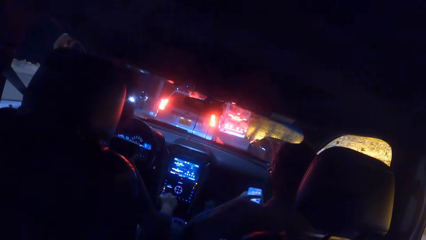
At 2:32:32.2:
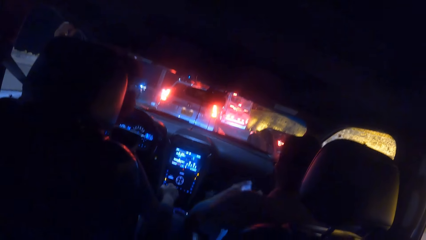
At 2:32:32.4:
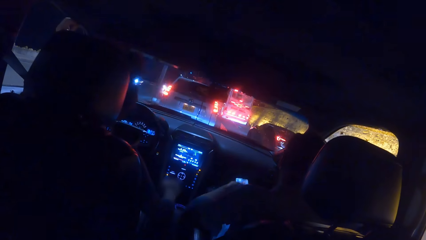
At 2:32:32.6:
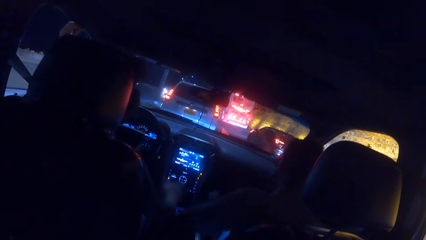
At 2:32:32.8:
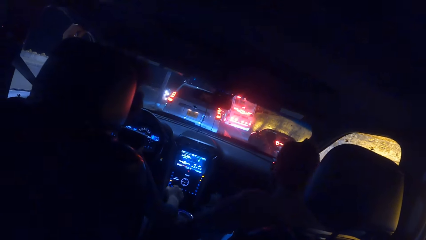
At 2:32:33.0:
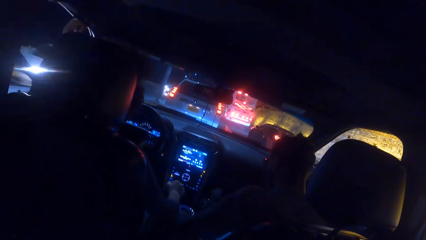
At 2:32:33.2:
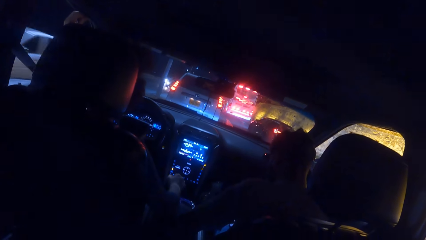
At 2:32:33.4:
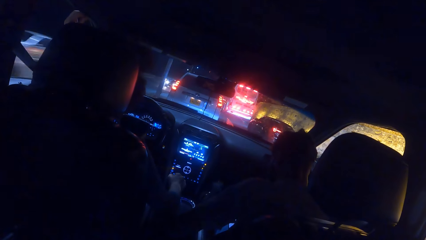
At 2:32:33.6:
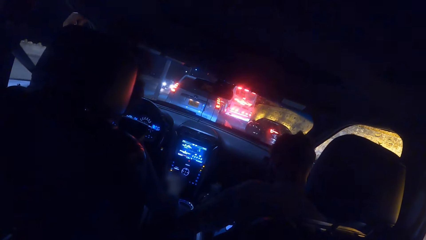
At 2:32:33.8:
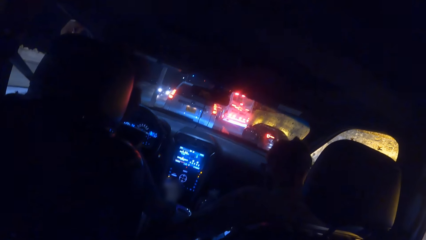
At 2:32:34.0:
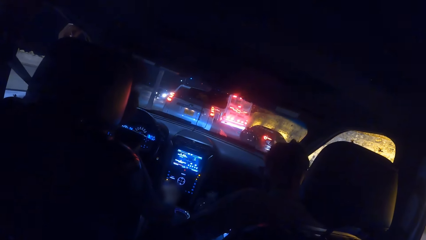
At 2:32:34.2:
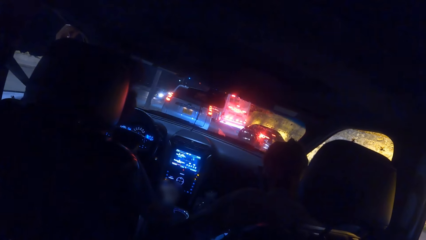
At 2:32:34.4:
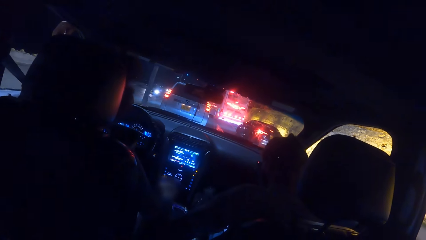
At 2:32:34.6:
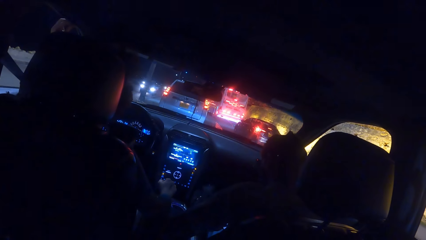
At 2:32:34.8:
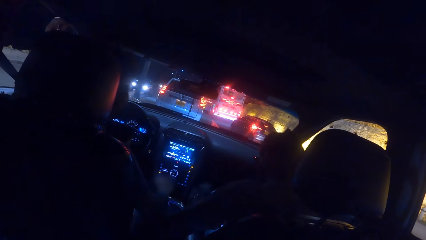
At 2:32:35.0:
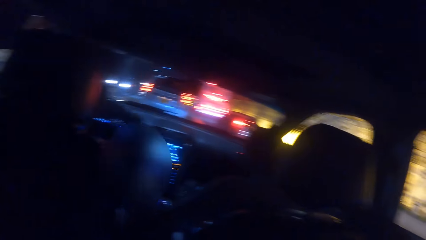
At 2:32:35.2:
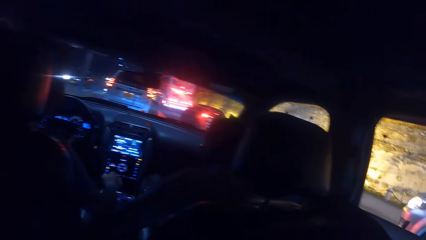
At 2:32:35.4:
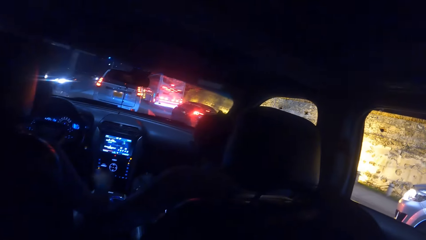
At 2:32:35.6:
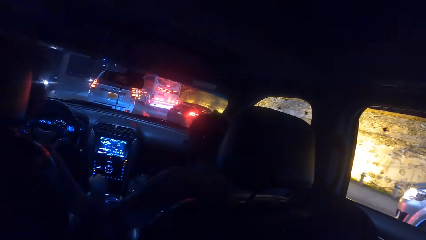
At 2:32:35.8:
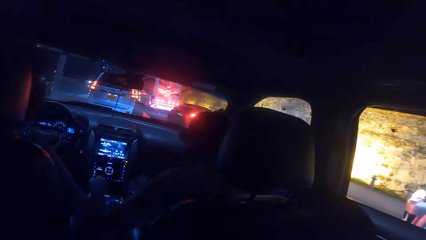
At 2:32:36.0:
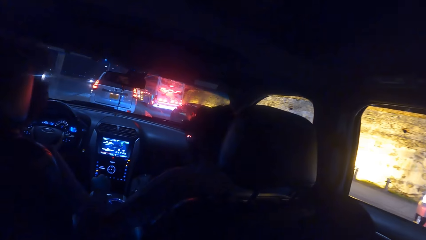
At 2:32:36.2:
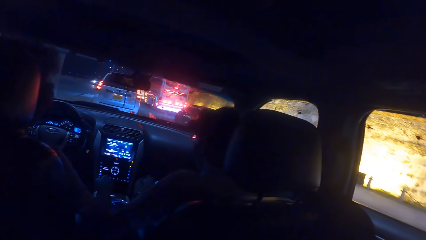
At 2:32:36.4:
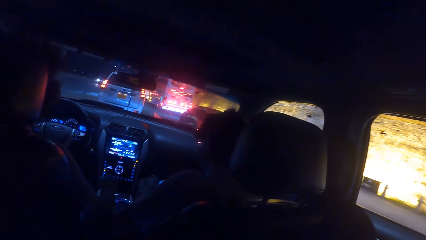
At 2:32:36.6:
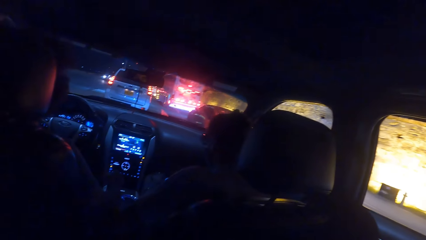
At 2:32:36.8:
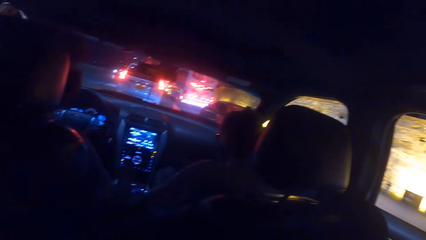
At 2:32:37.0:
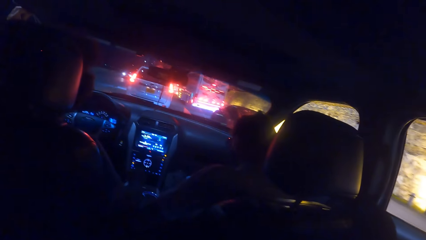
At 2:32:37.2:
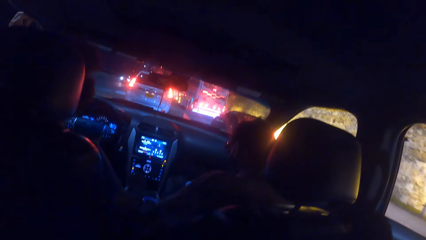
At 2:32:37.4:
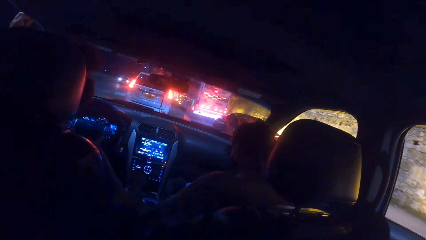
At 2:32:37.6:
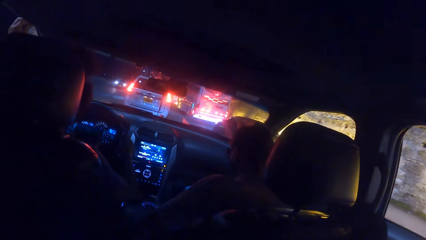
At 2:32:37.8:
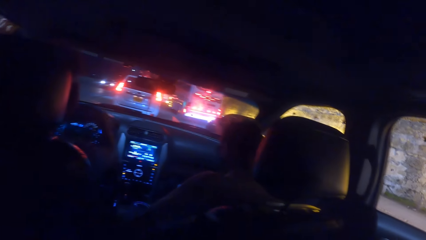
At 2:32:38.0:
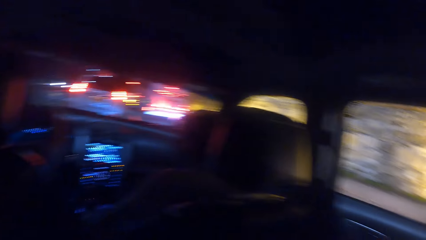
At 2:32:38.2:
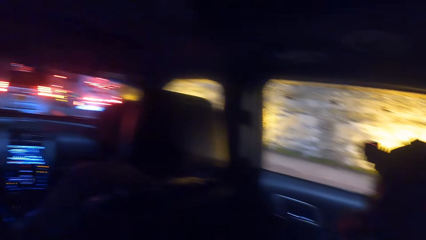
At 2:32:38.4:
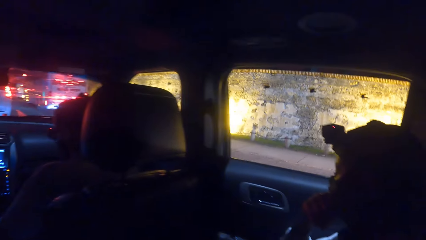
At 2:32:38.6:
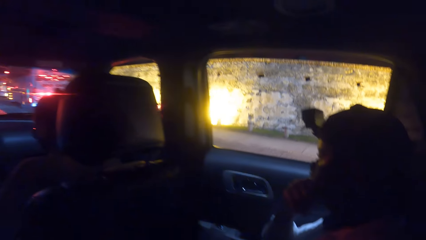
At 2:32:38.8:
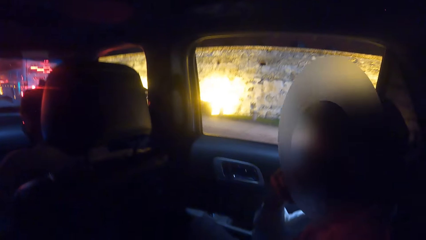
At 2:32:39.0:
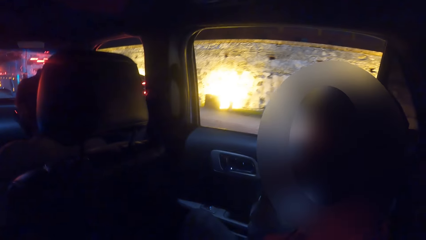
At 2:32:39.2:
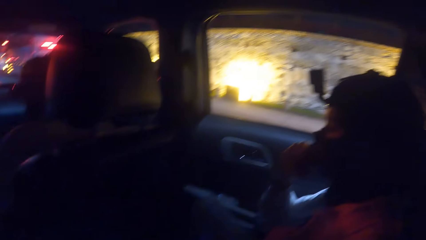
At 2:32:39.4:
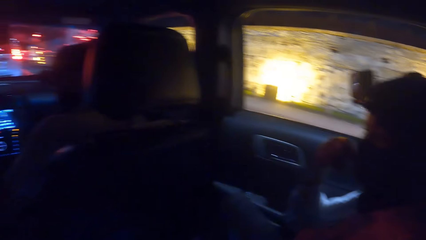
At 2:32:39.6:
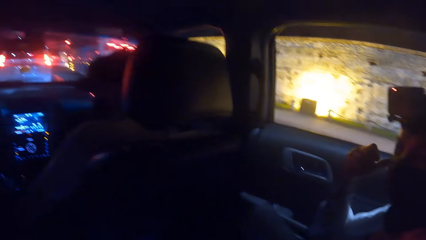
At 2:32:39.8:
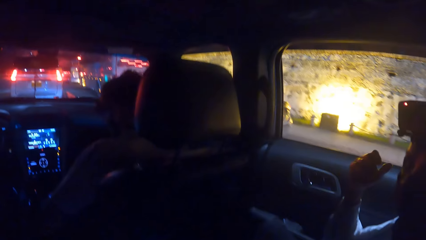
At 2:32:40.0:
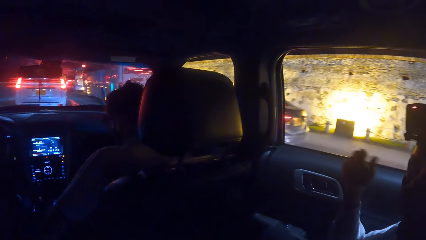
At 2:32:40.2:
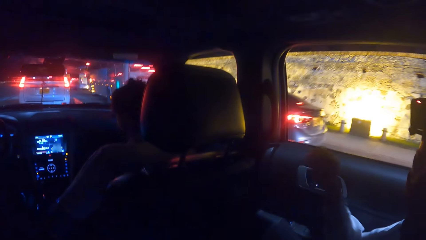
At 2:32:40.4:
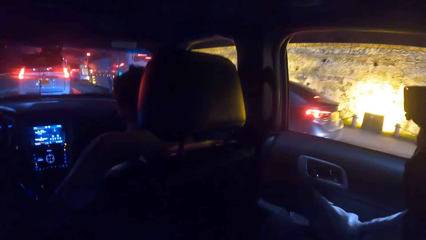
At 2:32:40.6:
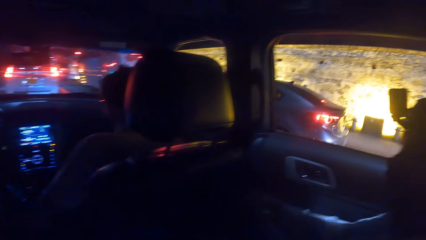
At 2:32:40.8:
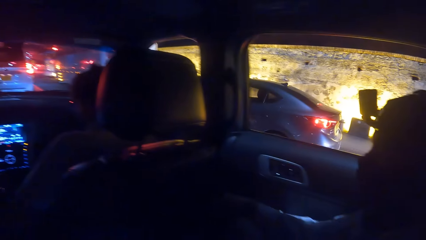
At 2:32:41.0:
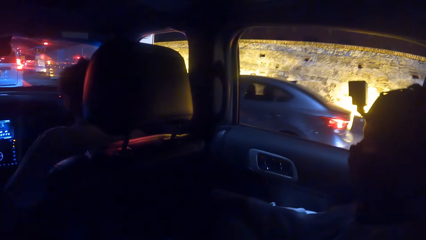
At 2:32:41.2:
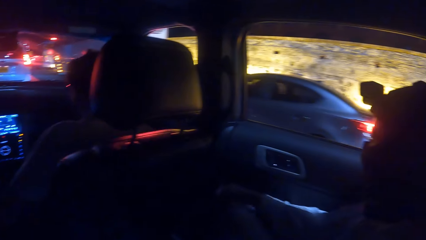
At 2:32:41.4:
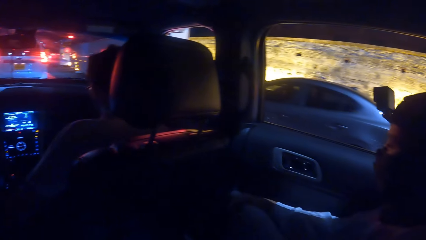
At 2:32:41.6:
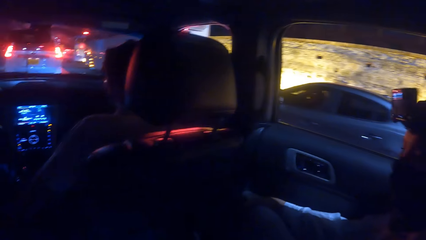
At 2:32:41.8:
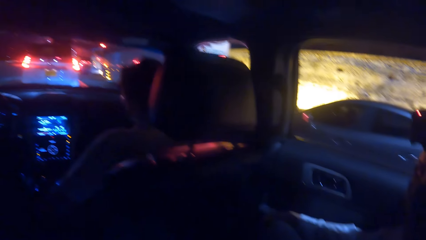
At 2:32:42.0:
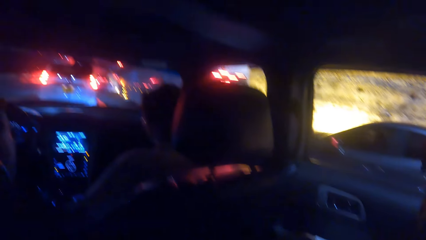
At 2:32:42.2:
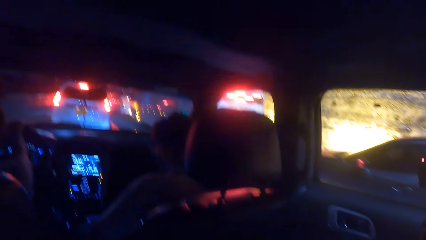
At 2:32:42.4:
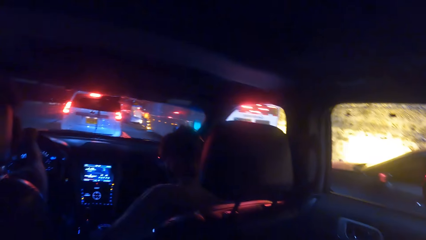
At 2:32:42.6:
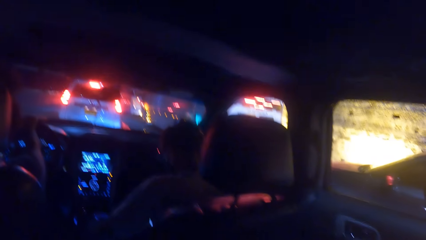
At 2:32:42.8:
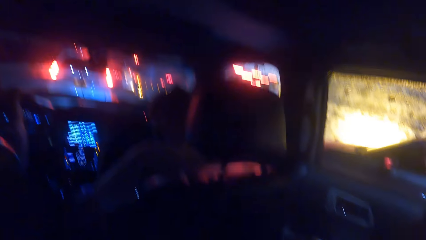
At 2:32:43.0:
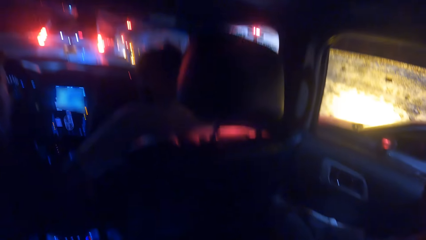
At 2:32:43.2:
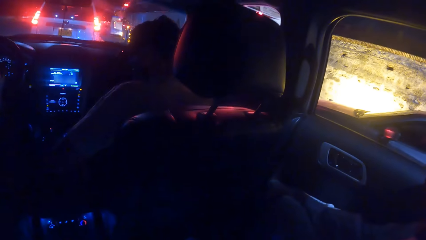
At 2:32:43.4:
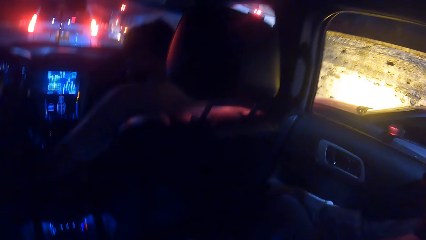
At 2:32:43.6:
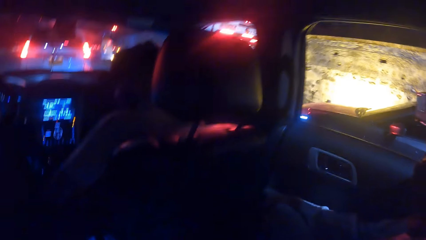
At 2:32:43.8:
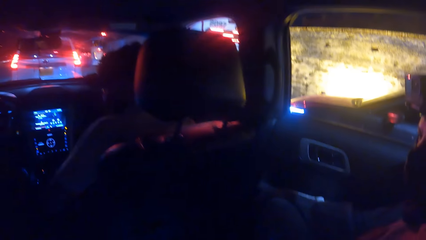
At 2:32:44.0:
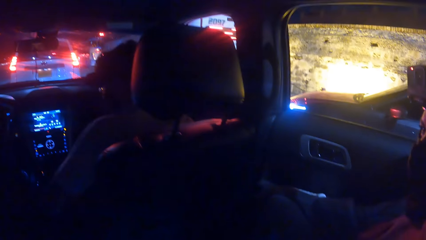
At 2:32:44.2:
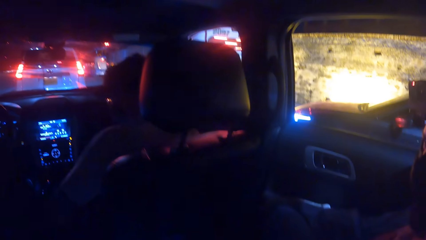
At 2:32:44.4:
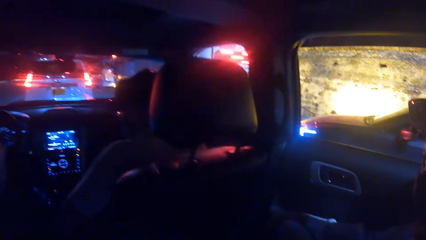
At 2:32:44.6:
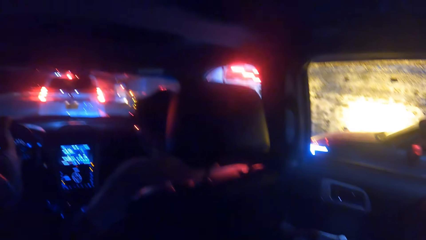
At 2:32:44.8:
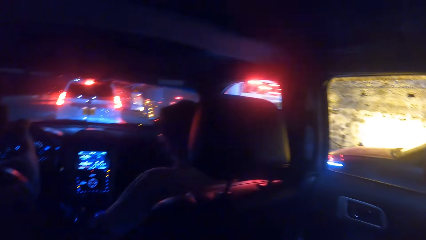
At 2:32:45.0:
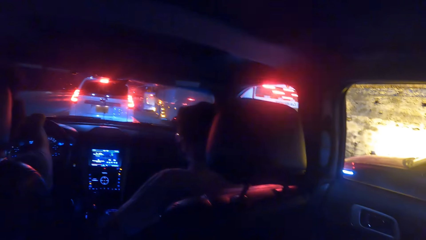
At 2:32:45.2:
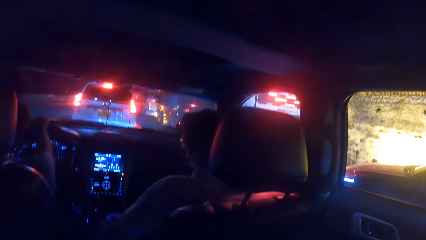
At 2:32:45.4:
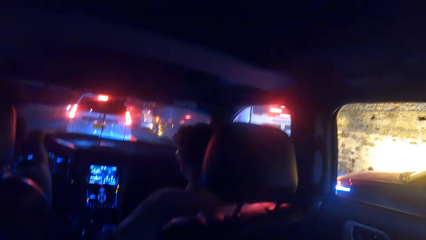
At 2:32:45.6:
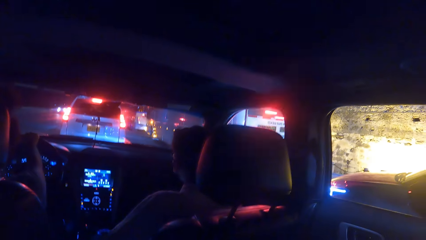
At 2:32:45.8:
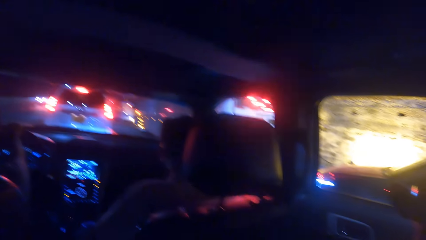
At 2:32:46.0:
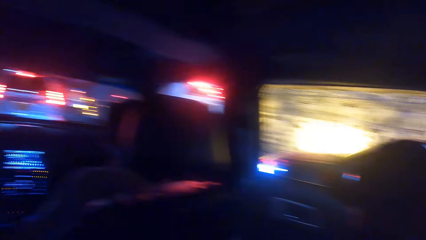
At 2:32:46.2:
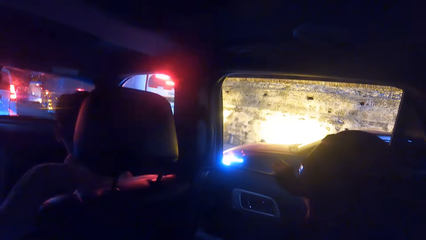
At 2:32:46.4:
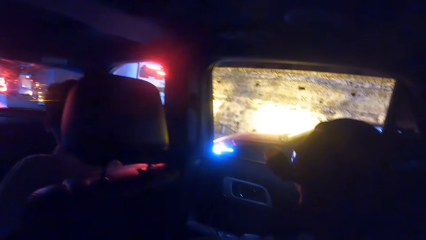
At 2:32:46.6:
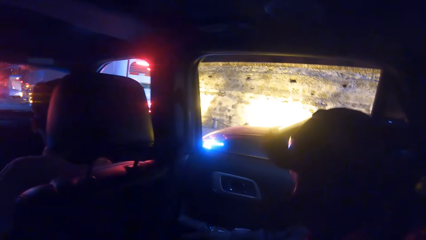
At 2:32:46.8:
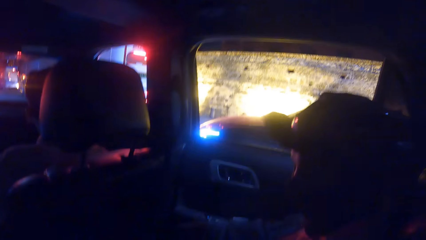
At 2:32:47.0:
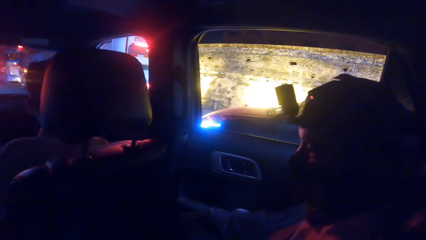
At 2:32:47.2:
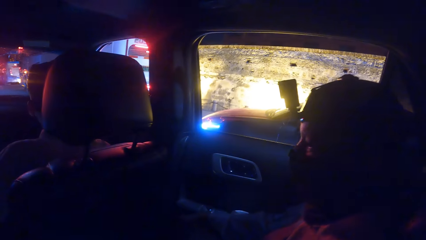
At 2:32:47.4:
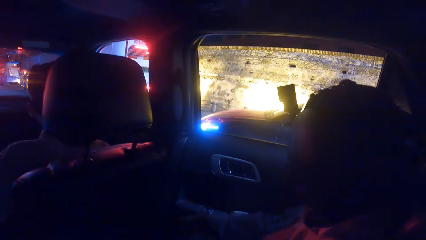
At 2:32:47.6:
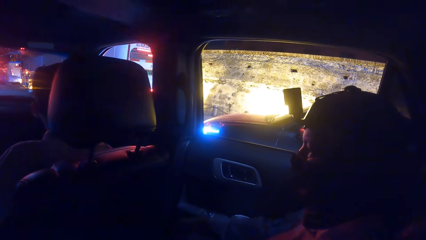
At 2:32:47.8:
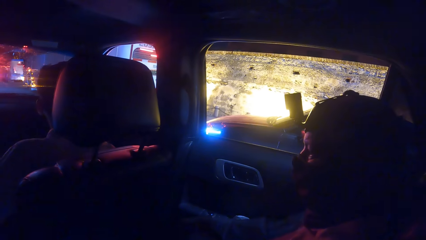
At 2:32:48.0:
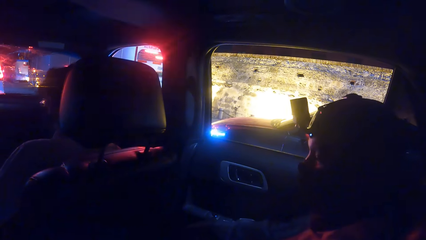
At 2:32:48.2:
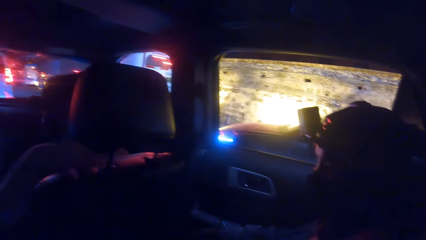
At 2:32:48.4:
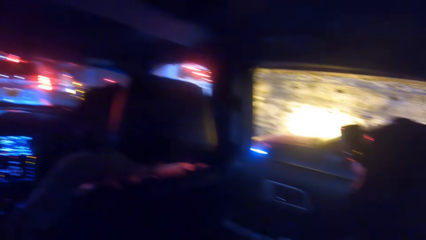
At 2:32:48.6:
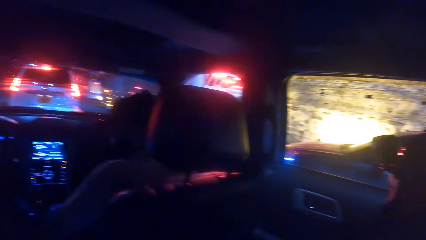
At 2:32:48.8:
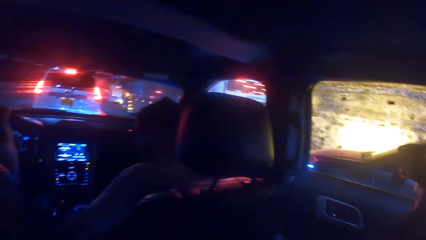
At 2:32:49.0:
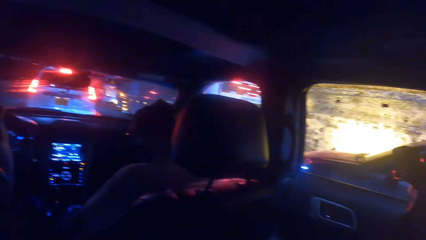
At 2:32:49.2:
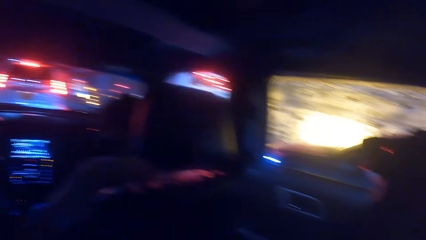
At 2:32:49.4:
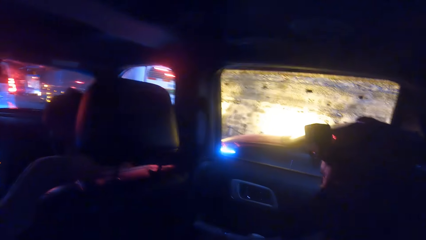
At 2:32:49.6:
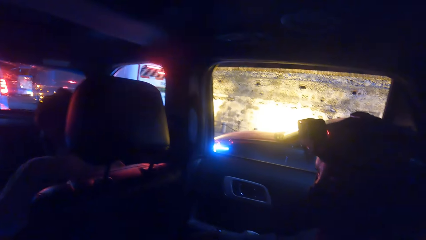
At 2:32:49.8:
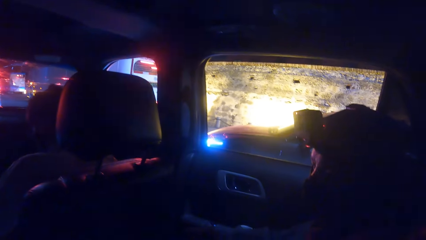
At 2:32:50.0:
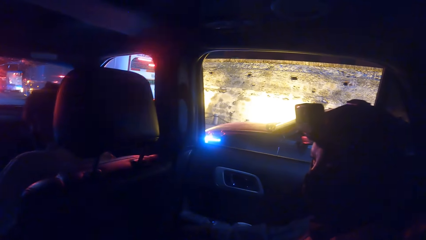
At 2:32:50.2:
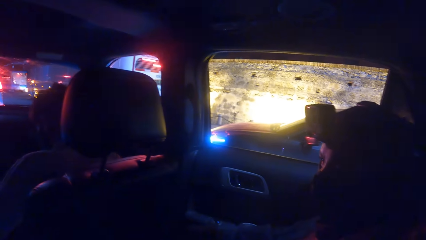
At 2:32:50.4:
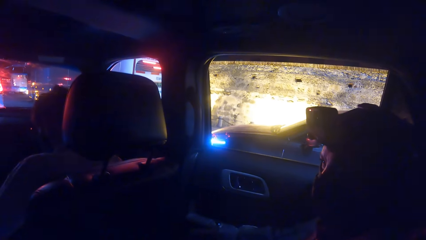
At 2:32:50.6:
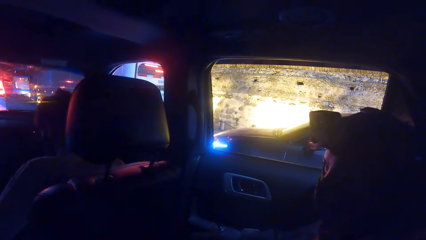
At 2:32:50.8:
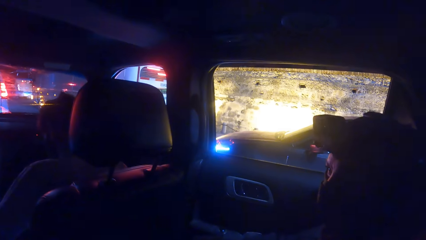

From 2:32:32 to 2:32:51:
The camera wearer interacts with the woman. They talk to a man.
